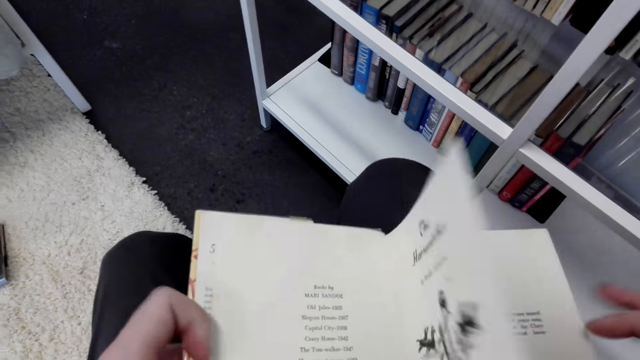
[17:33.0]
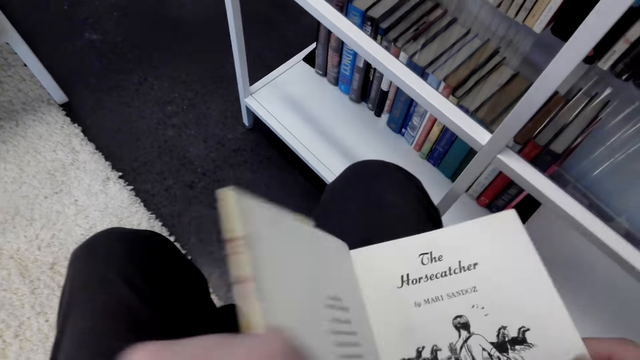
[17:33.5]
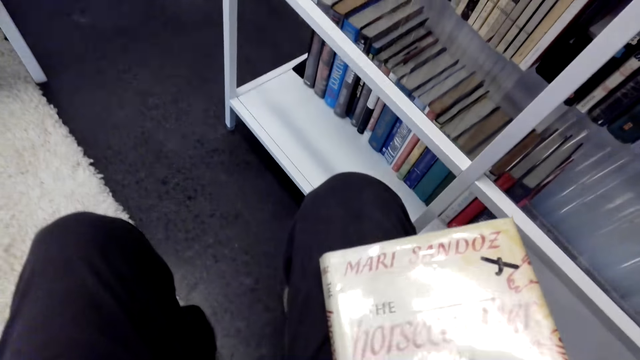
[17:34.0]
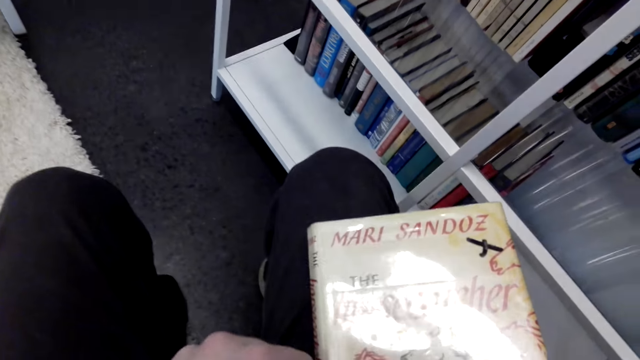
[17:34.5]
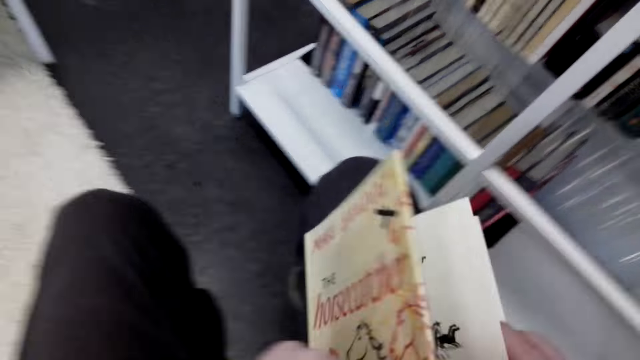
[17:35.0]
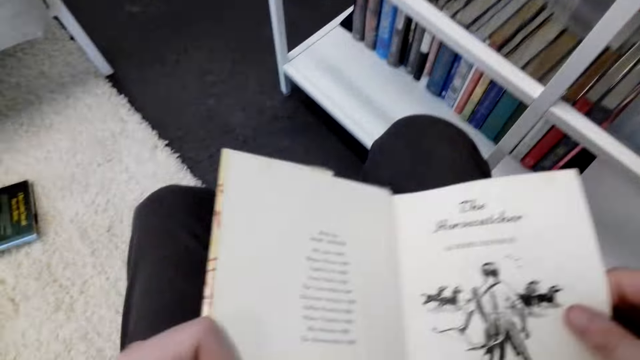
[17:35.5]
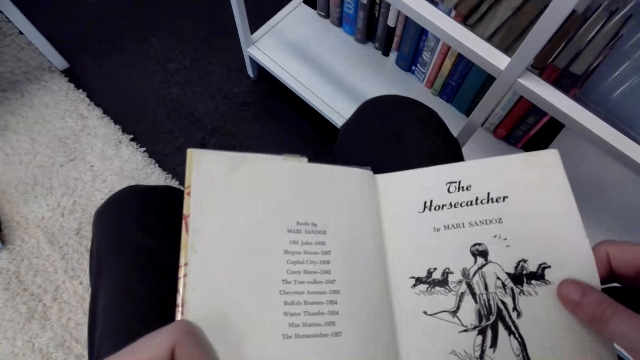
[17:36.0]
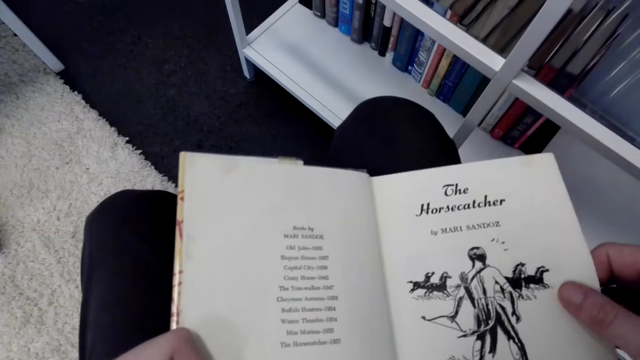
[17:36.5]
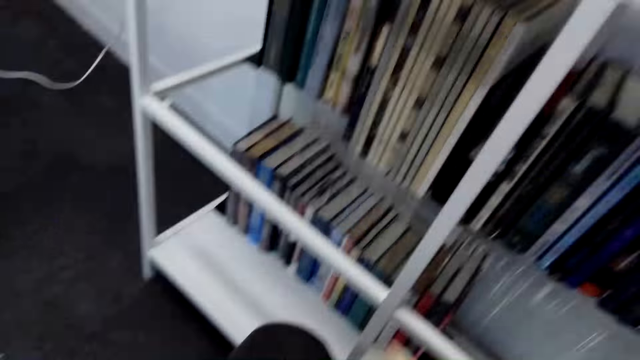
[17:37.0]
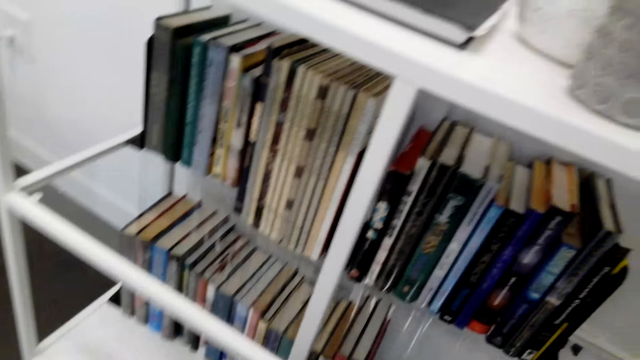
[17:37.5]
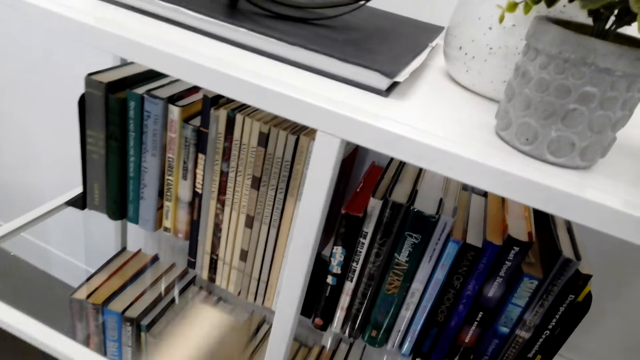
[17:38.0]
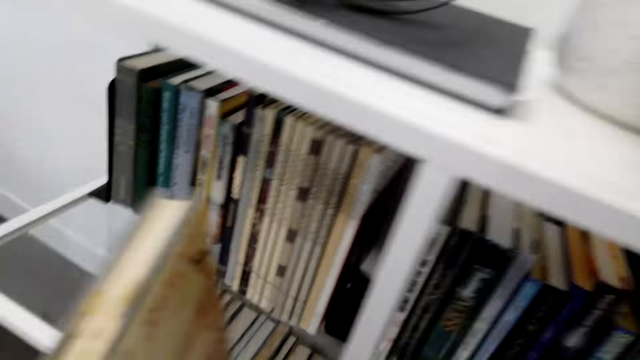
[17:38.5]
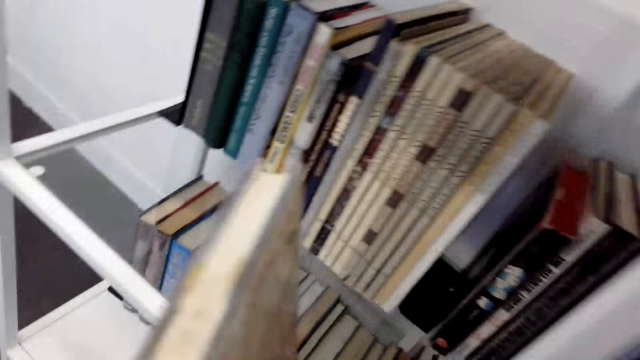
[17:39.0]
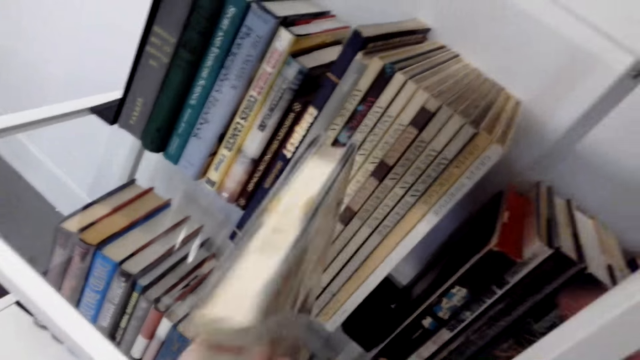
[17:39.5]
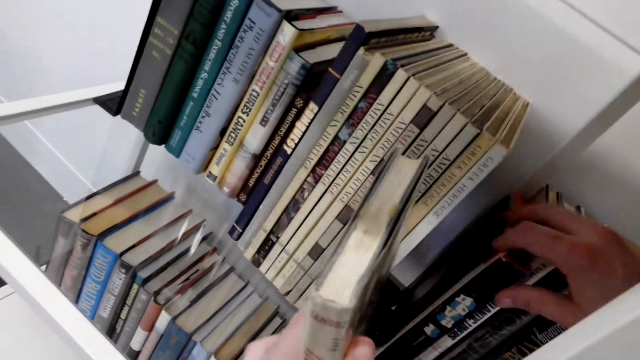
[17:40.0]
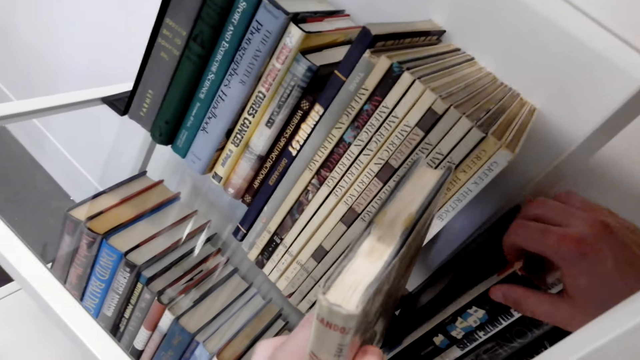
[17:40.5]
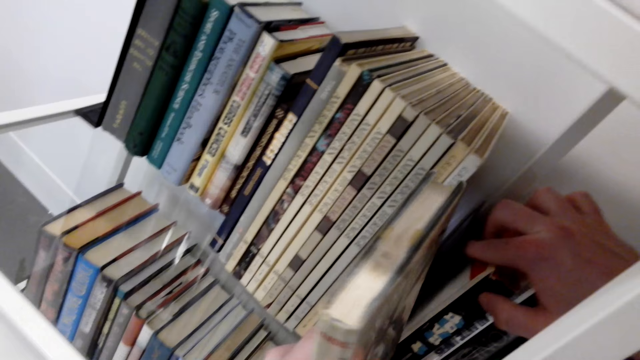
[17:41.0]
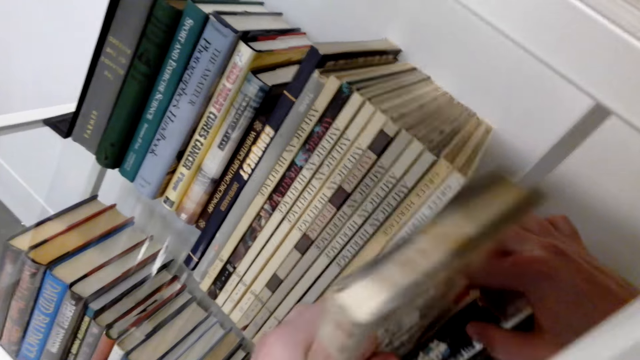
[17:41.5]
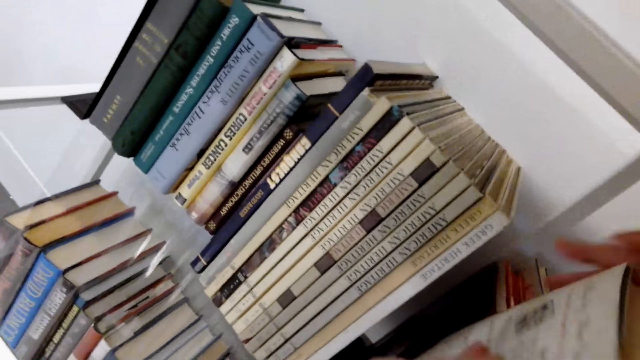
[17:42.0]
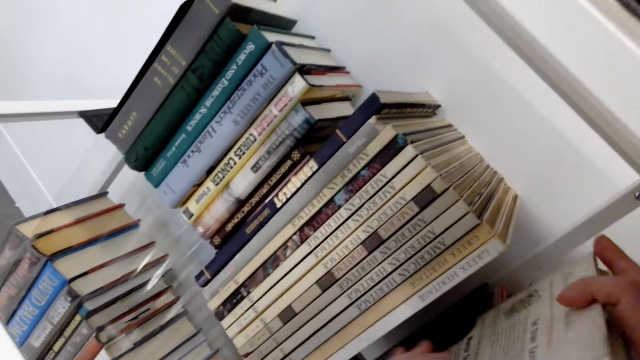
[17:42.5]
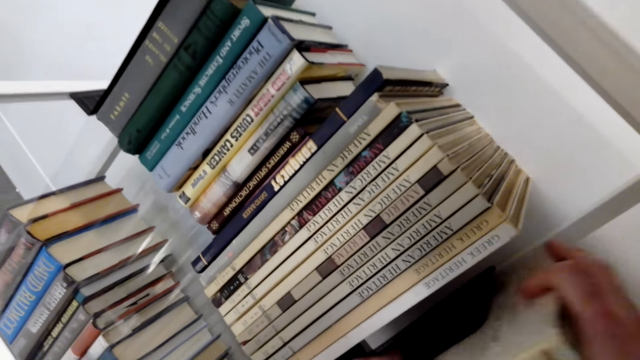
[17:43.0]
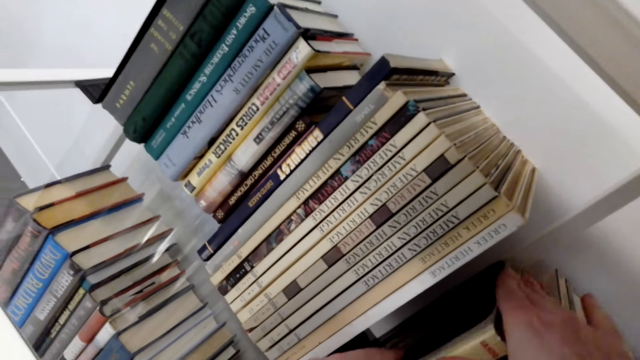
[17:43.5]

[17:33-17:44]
The camera wearer opens the page of the book. They close the book. They open the page of the book. They stare at the book. They close the book. They put the book on the shelf.

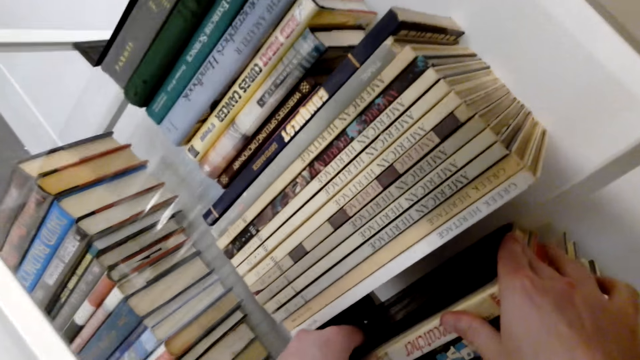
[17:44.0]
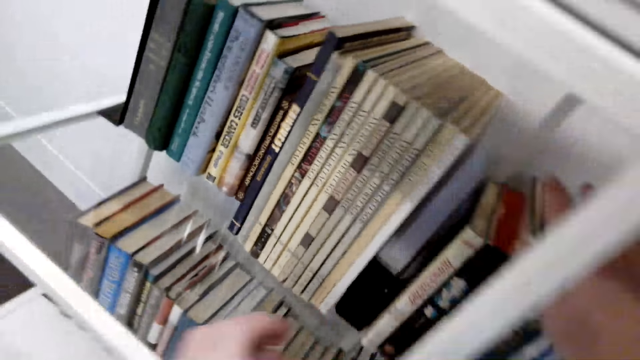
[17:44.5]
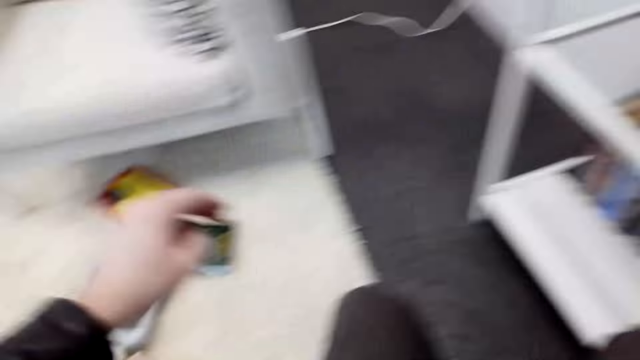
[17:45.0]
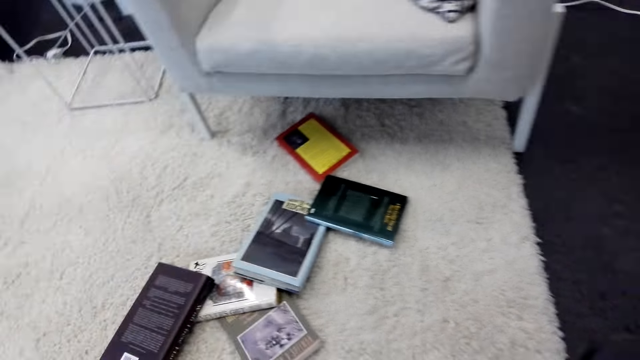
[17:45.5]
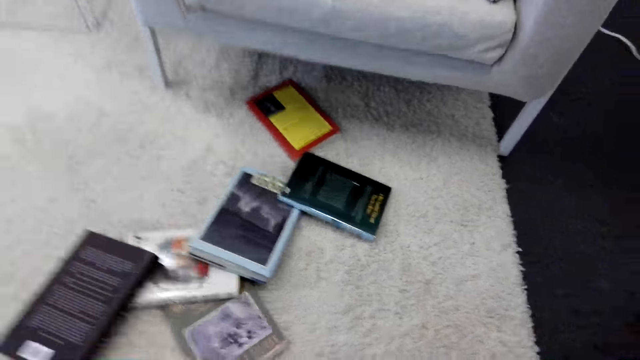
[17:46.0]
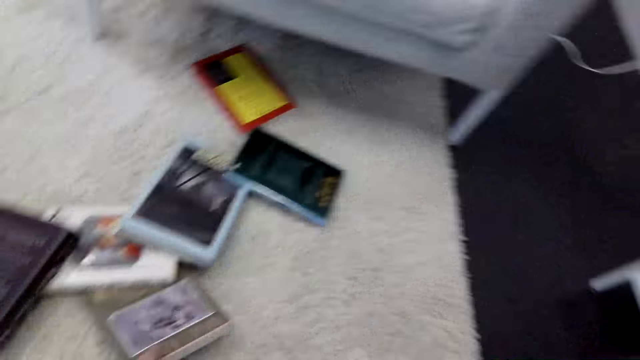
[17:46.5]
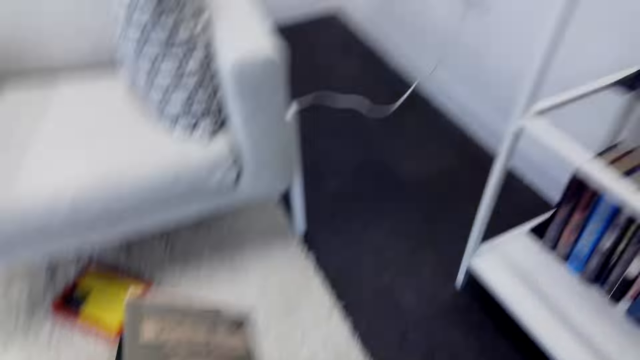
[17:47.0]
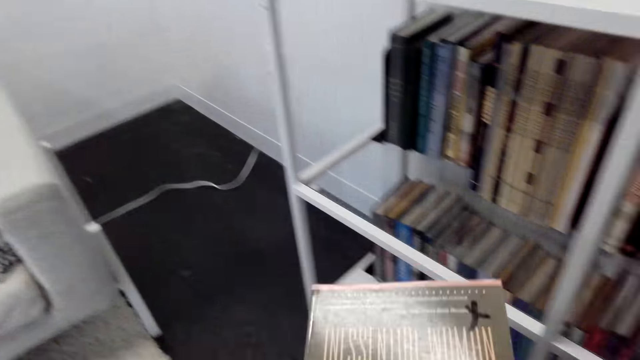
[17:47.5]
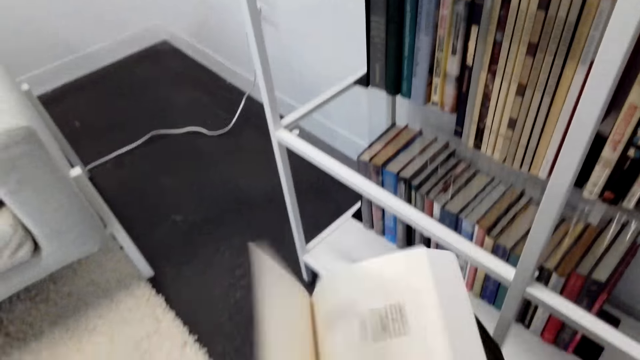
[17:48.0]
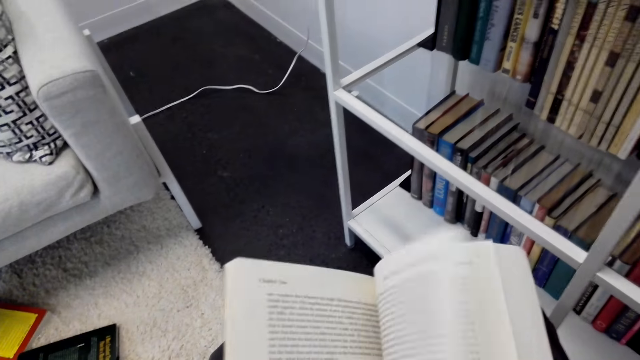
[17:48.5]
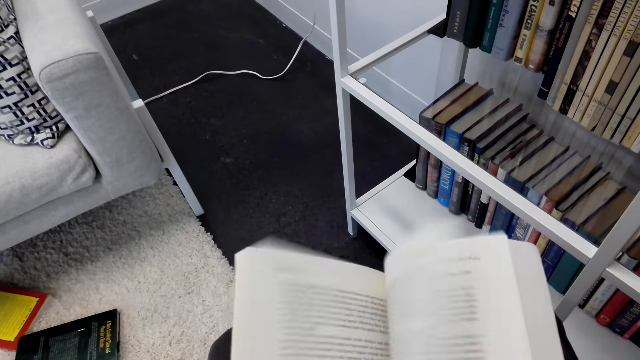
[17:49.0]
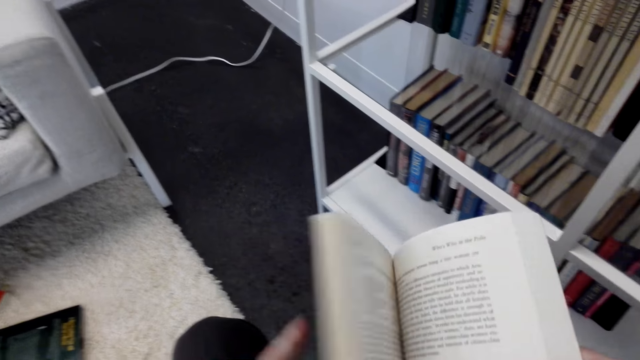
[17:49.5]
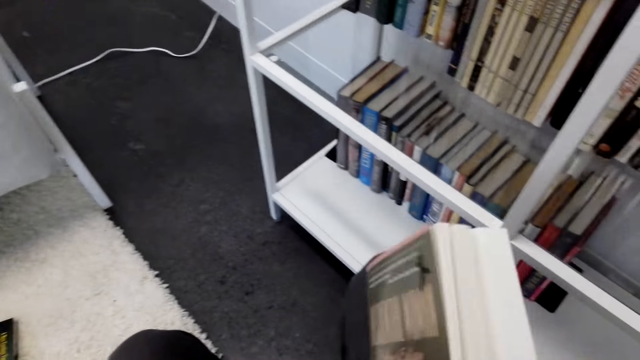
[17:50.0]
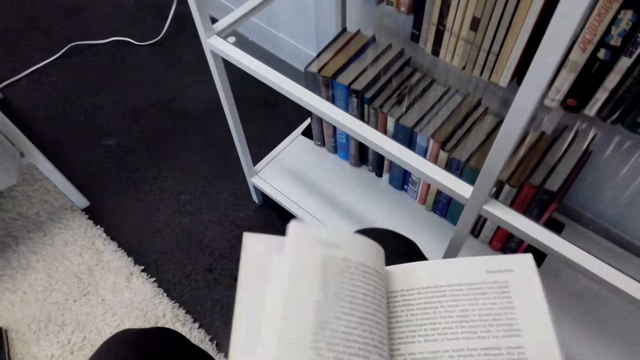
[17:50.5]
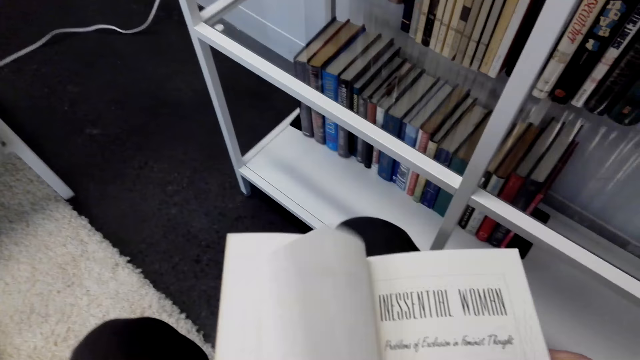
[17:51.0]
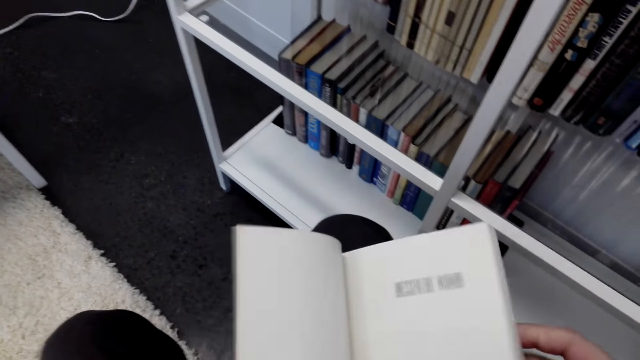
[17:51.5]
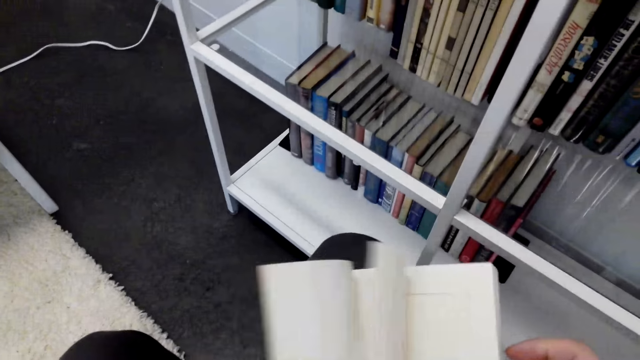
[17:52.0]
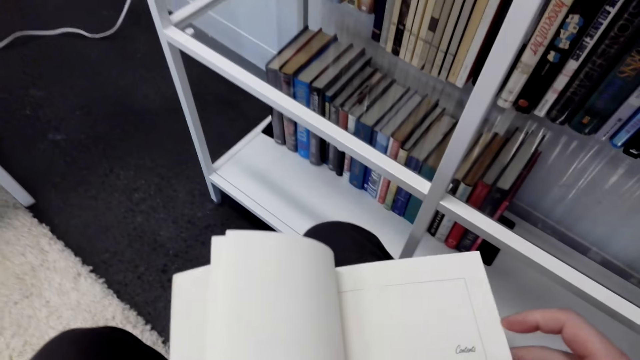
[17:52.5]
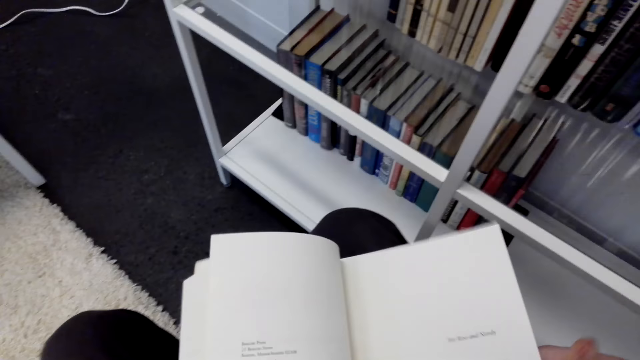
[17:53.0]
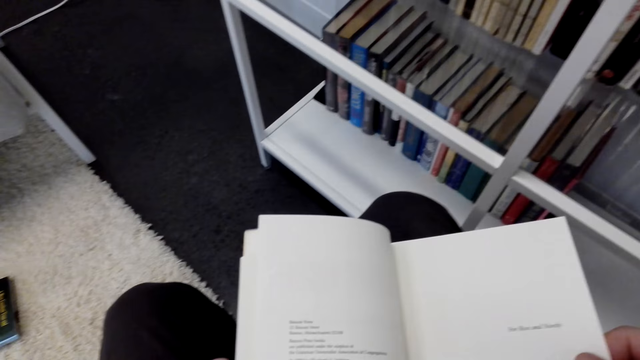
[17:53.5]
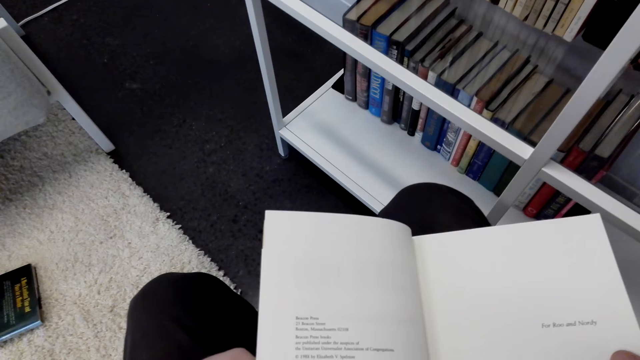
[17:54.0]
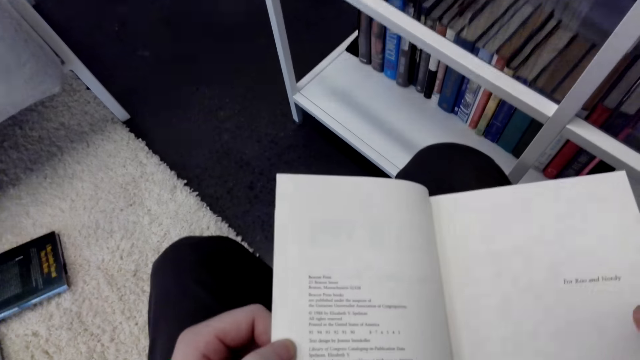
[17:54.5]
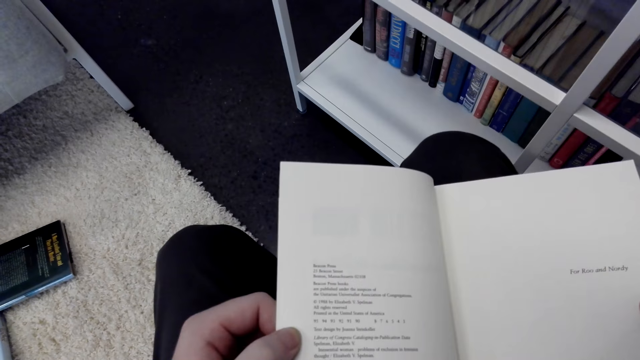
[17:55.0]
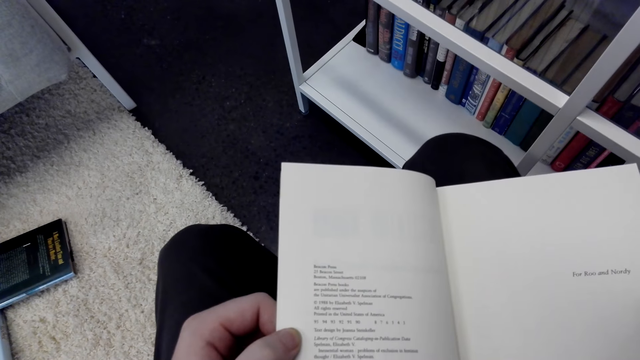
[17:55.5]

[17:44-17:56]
The camera wearer picks up the book. They open the pages of the book.
